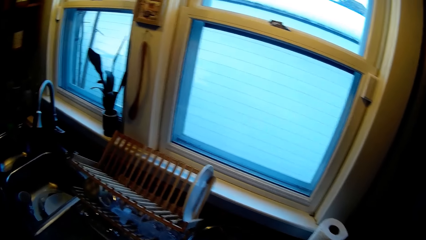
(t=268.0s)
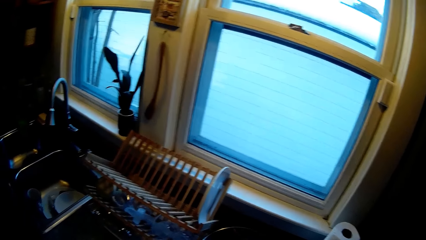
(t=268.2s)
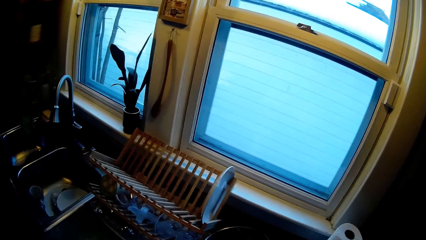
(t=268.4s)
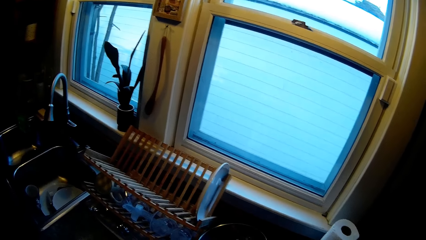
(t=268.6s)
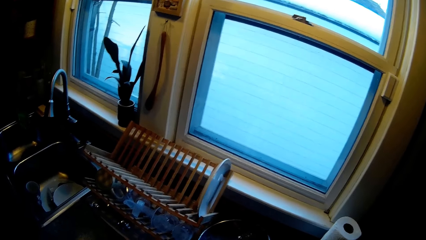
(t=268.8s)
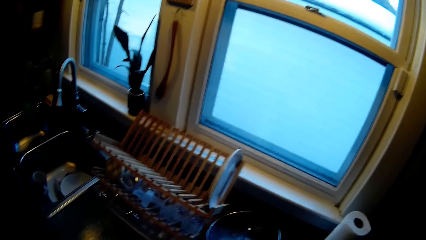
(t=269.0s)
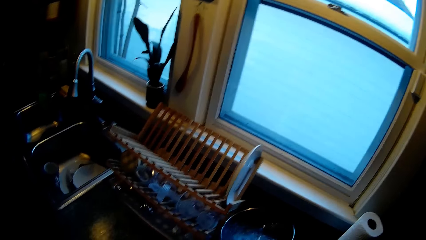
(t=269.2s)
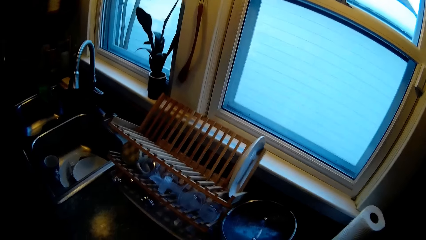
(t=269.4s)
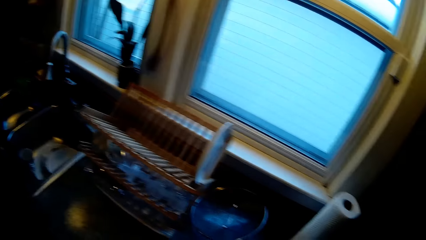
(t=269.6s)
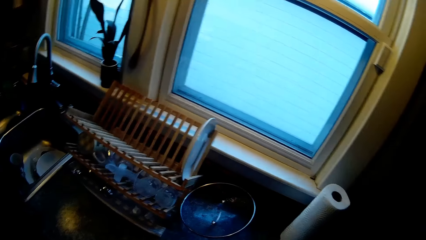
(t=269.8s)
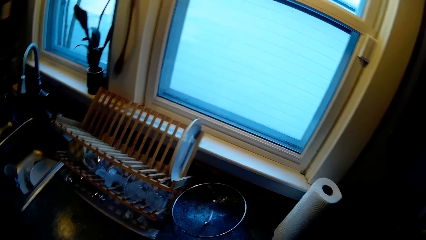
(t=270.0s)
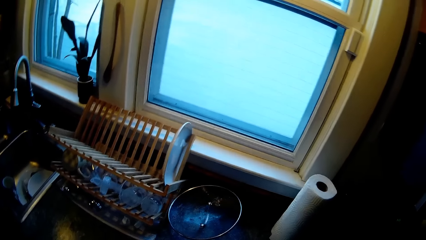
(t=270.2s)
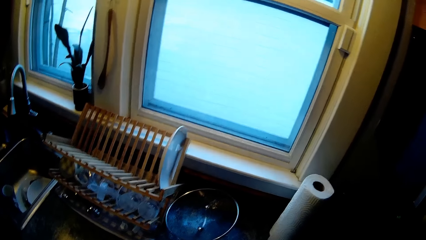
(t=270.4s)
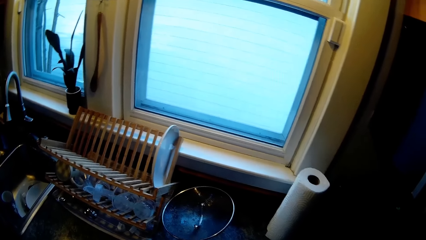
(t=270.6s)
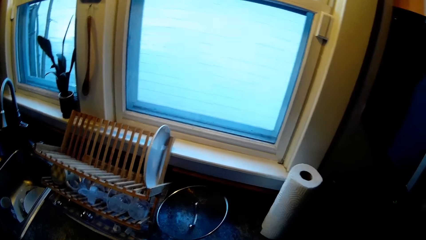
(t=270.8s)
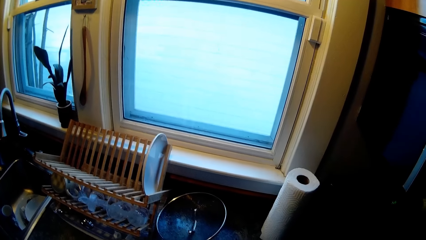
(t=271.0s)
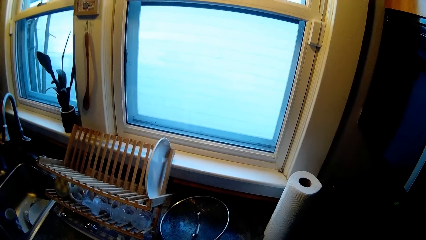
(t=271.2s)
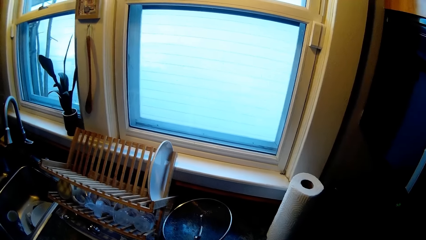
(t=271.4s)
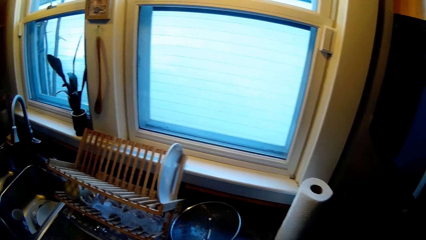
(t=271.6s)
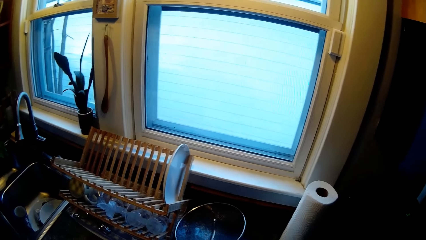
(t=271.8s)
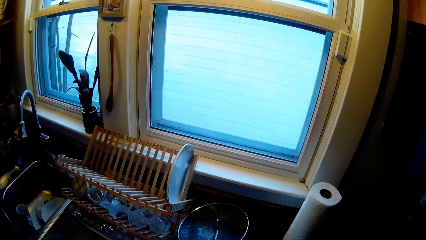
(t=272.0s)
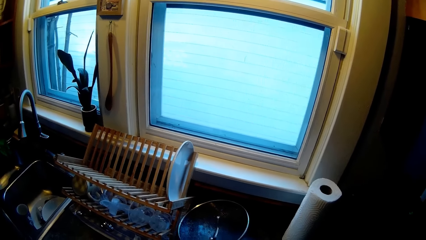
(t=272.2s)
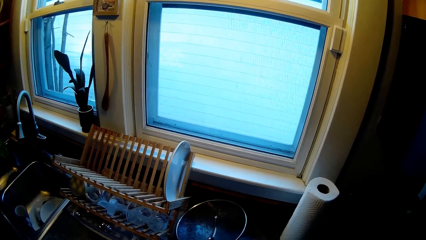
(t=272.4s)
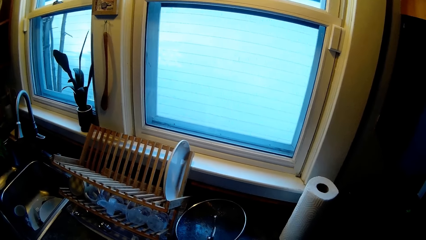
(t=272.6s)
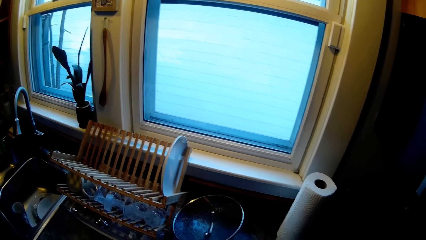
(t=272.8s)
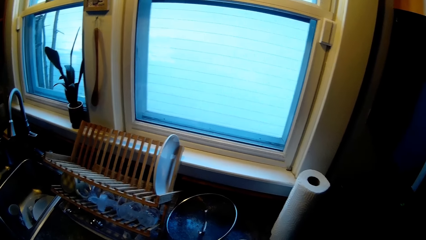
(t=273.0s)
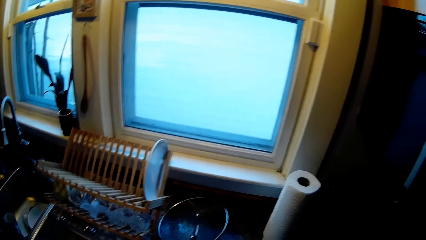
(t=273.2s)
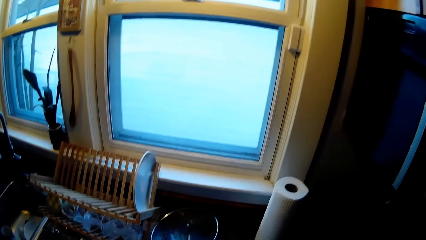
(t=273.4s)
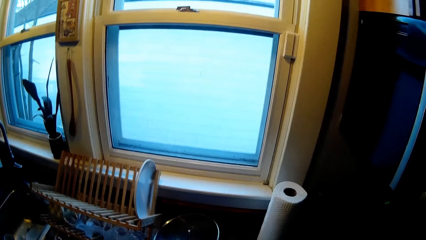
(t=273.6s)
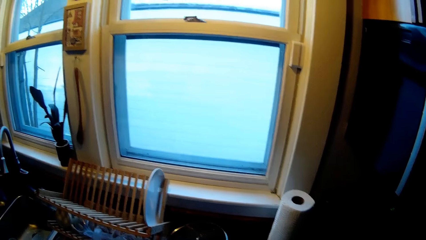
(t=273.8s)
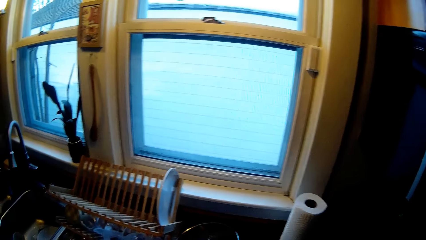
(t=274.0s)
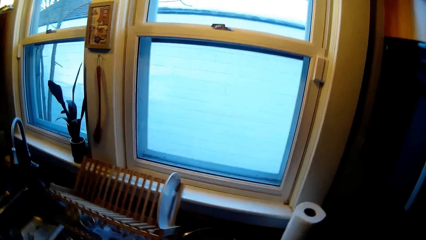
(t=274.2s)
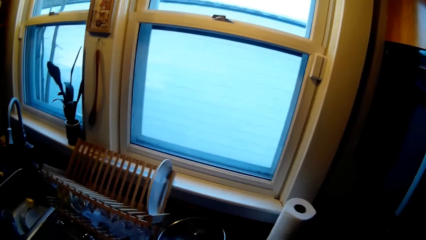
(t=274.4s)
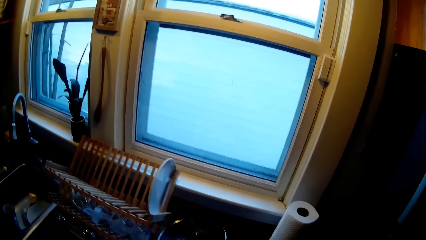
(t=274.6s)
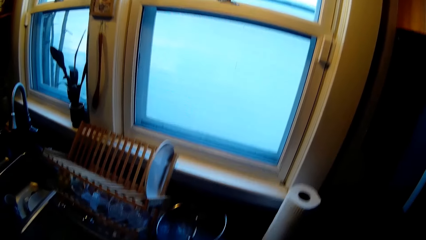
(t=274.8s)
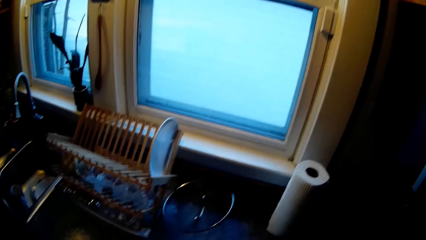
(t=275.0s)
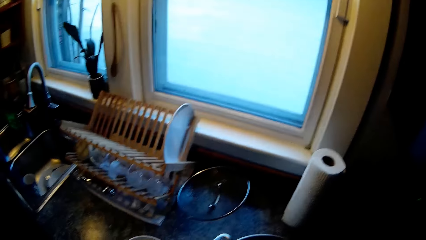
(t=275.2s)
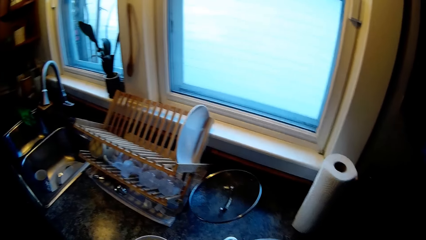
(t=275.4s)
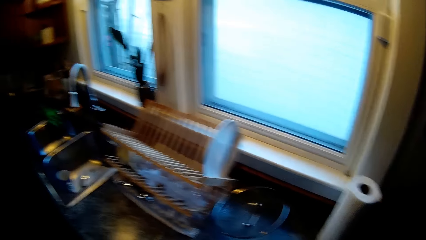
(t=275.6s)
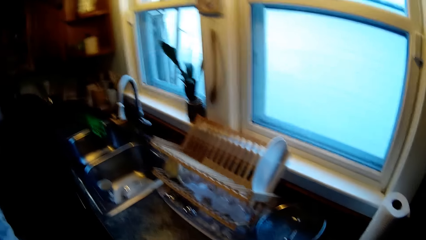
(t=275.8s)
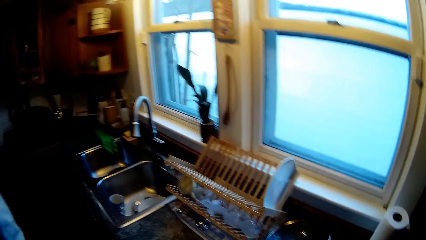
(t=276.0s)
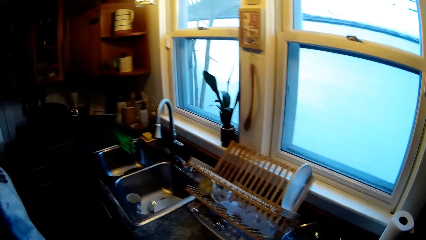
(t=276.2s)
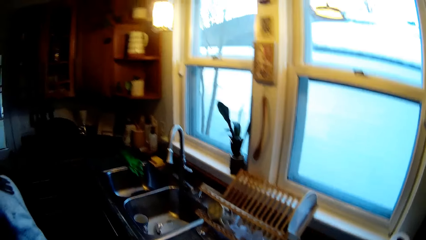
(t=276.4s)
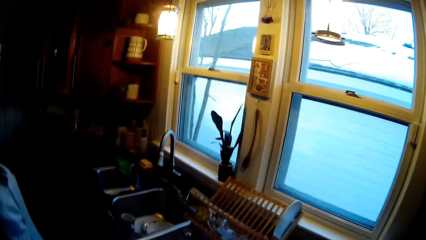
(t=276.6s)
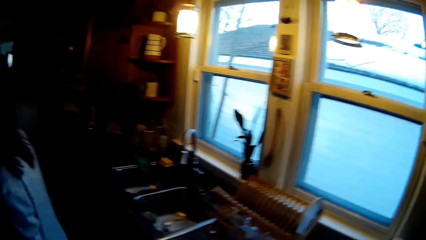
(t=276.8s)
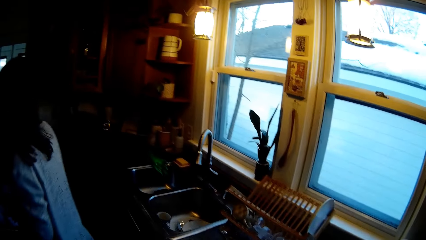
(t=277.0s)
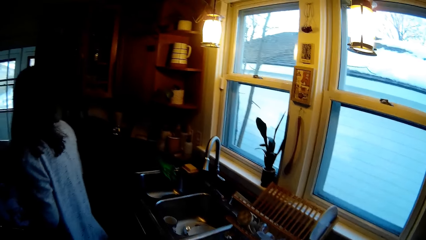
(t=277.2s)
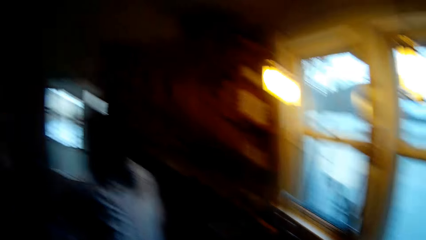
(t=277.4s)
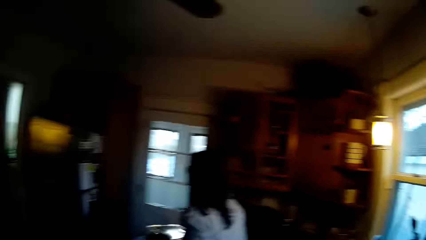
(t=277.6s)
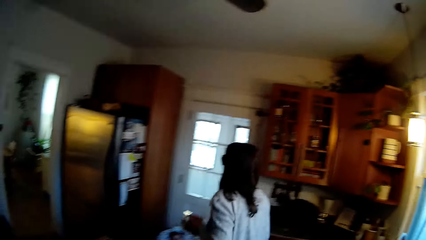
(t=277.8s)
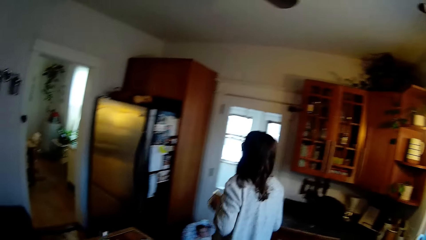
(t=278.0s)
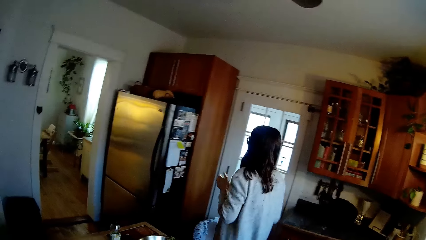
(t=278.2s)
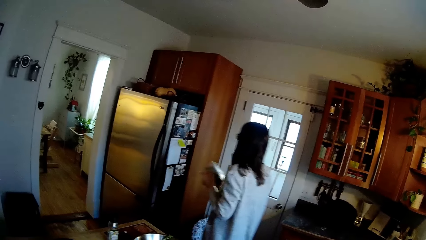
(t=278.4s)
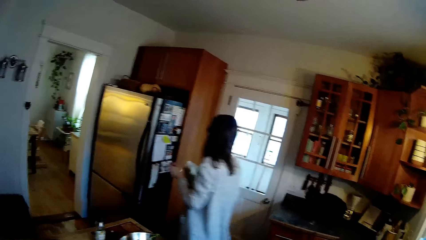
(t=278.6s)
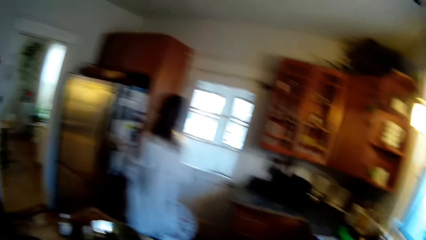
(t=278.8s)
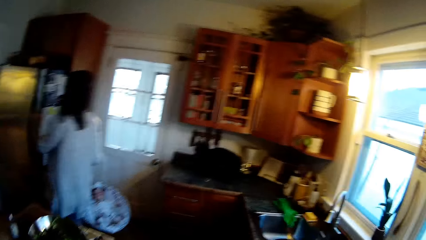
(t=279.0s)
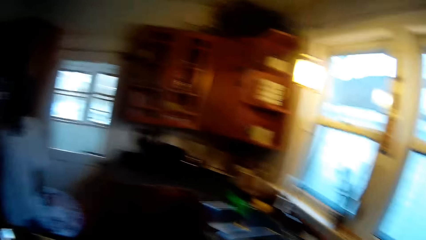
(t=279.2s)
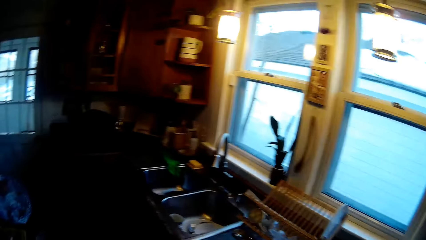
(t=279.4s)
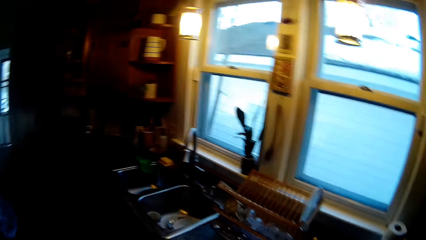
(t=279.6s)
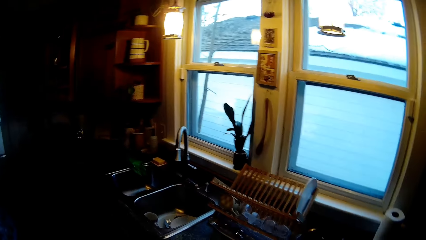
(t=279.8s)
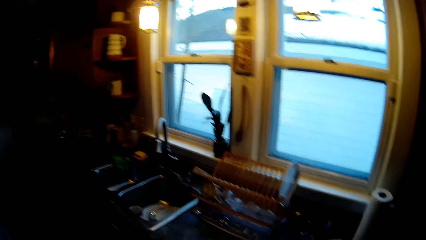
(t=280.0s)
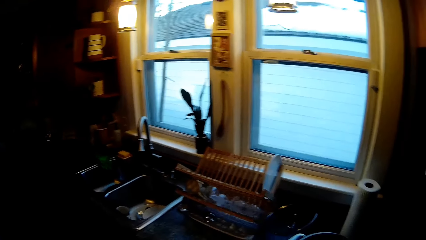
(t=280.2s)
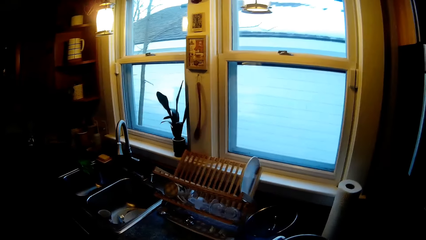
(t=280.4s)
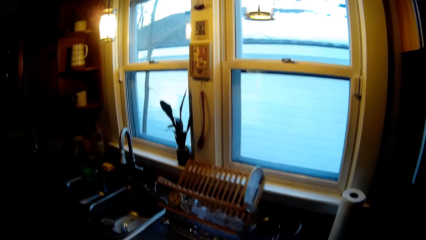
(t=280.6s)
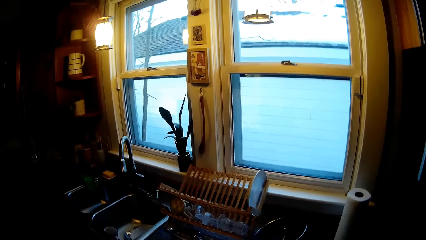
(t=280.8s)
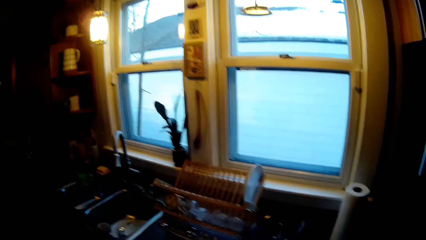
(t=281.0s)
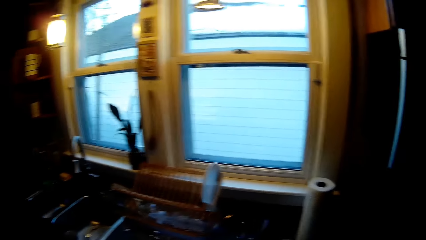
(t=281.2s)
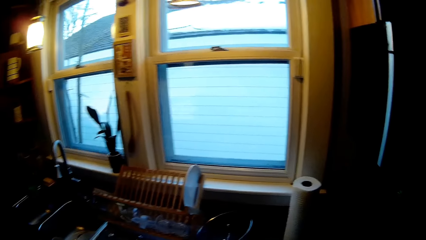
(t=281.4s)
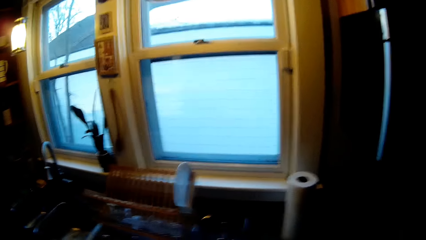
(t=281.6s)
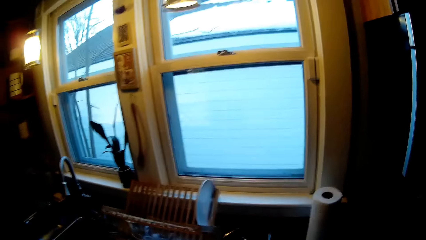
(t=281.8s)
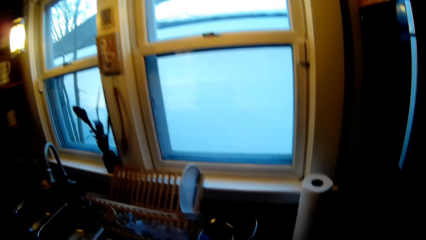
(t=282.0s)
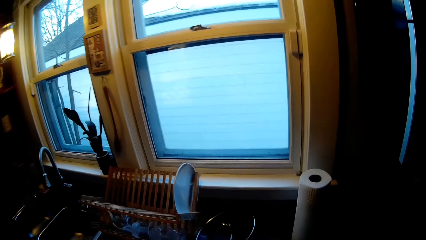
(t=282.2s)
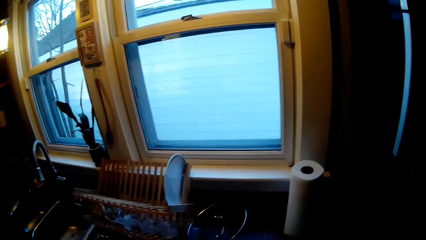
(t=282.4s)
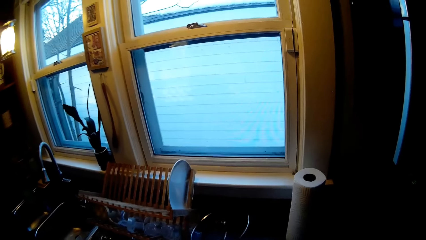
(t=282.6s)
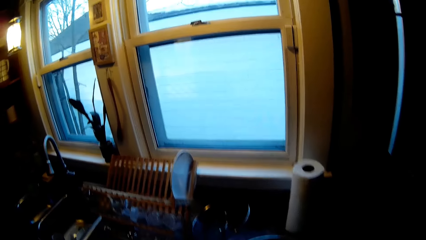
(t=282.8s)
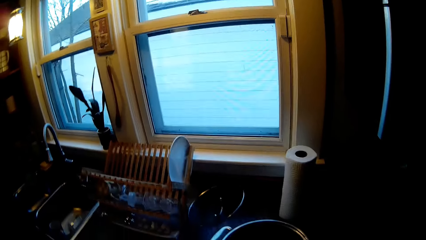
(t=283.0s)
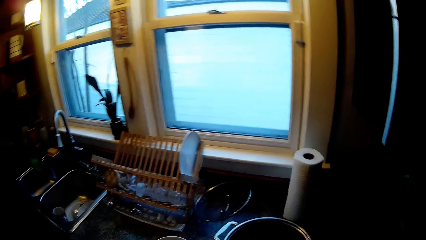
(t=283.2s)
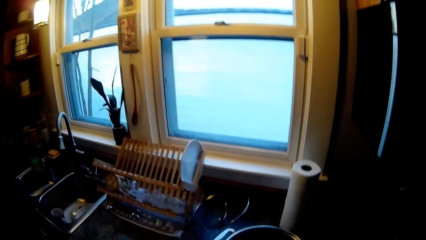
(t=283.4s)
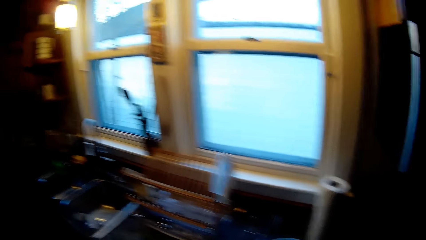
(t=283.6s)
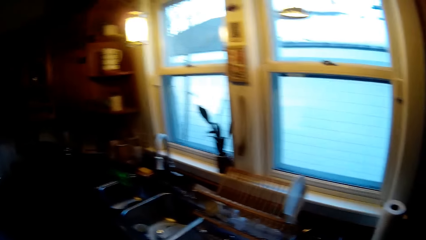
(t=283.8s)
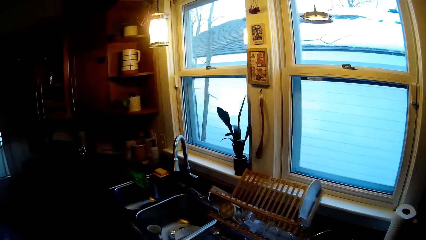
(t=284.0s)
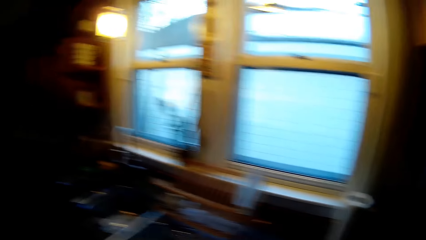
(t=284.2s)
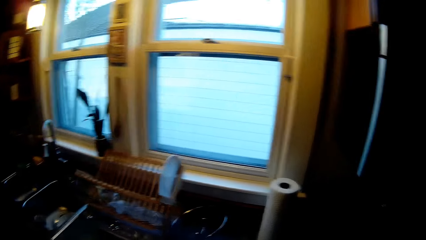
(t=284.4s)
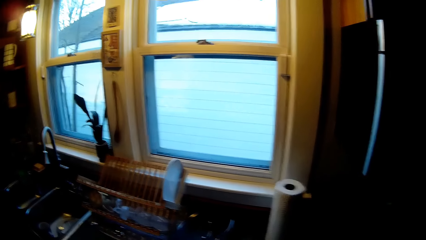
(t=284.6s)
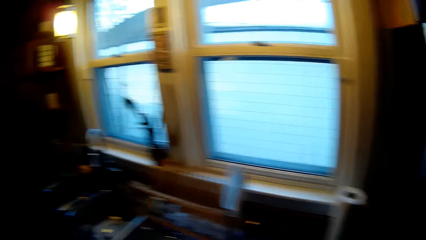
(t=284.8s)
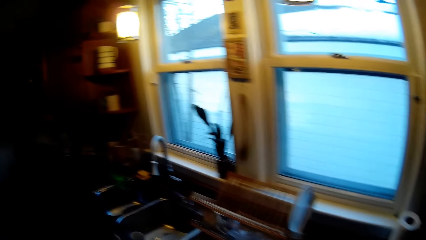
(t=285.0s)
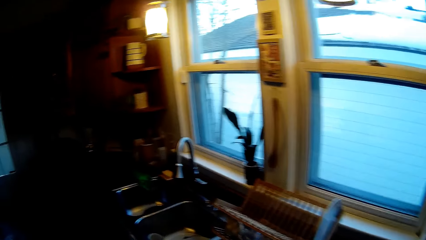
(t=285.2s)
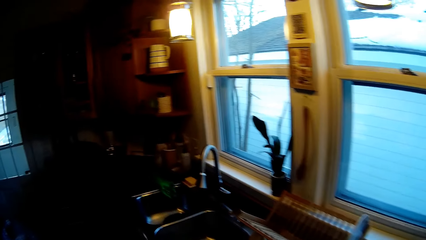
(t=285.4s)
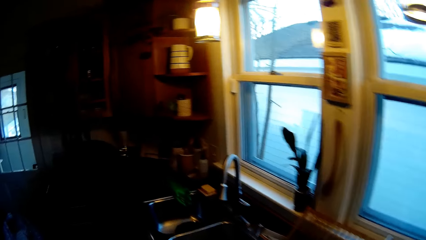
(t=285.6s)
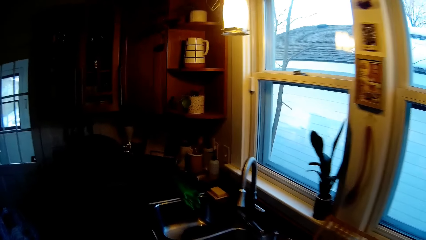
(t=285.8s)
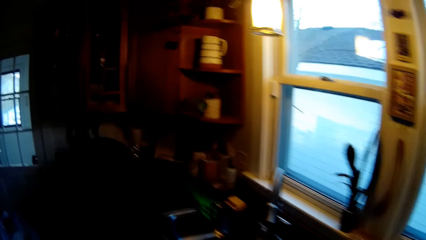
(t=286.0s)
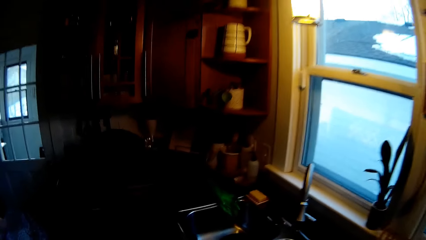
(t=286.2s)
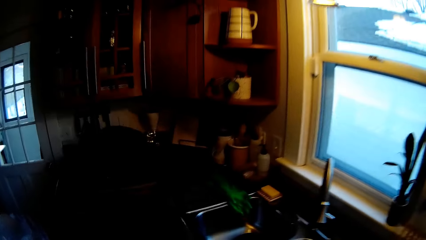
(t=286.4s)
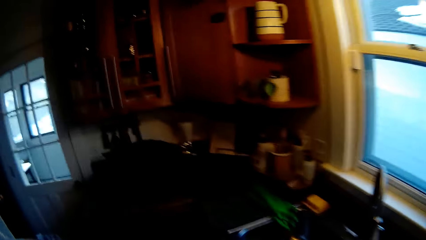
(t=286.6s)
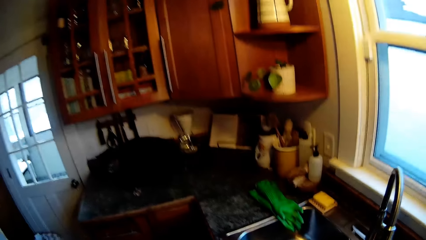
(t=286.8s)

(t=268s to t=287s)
A woman moves around the room. The camera wearer looks around. They do something.
